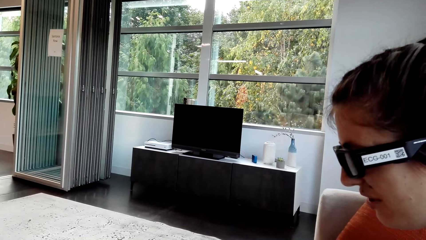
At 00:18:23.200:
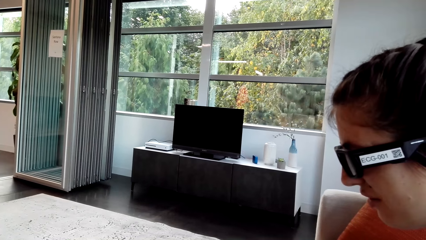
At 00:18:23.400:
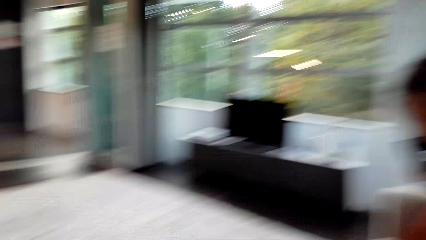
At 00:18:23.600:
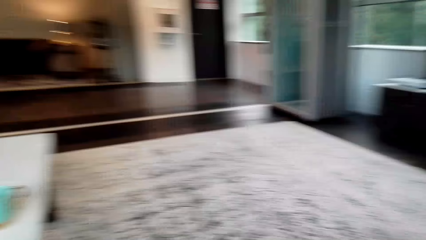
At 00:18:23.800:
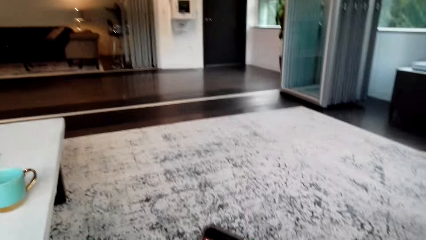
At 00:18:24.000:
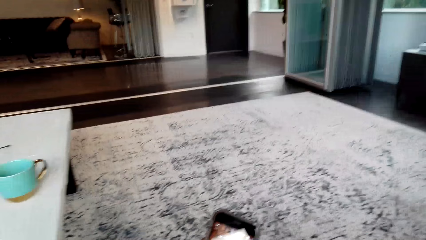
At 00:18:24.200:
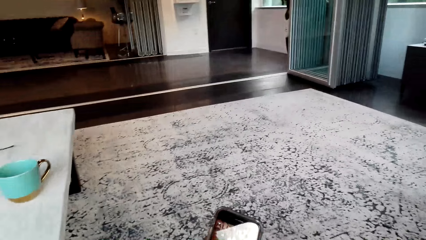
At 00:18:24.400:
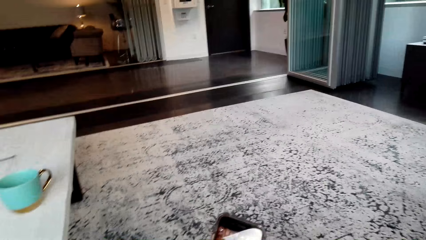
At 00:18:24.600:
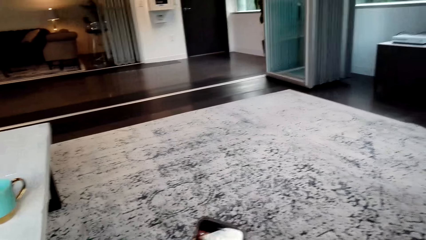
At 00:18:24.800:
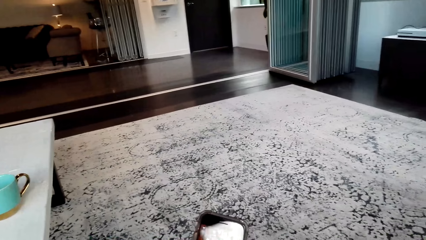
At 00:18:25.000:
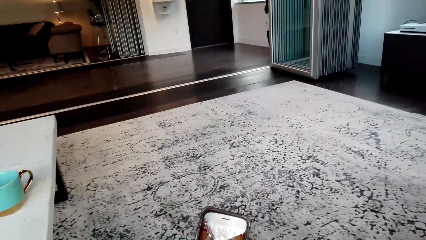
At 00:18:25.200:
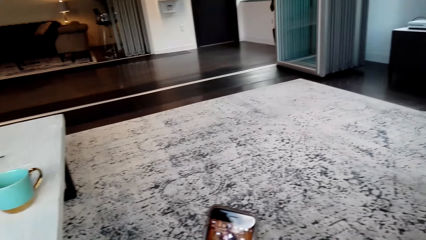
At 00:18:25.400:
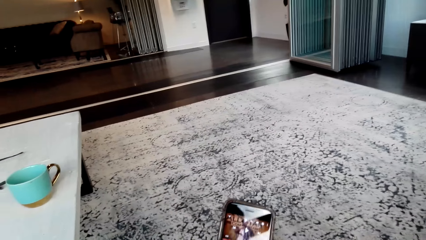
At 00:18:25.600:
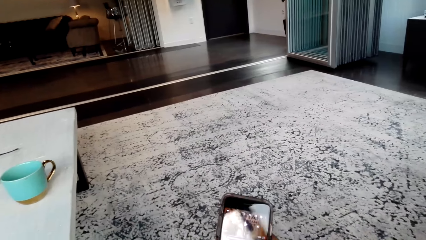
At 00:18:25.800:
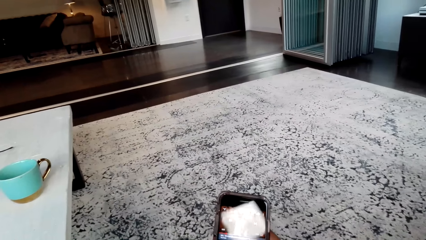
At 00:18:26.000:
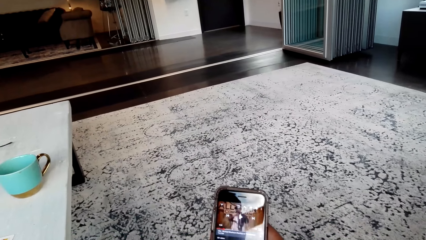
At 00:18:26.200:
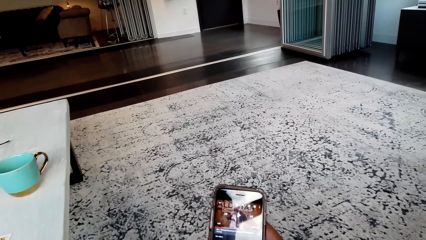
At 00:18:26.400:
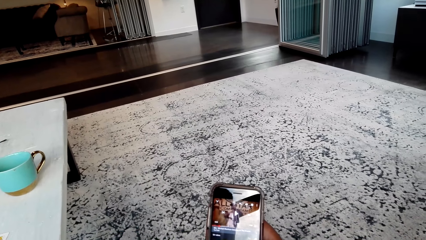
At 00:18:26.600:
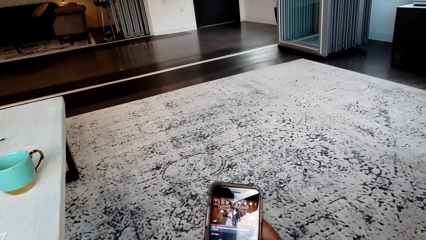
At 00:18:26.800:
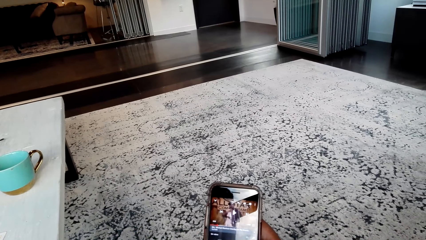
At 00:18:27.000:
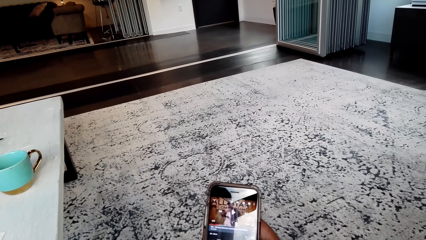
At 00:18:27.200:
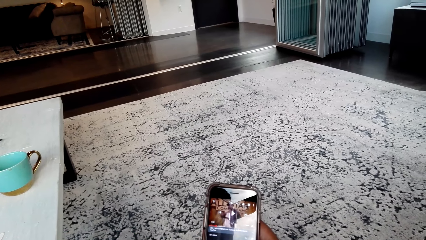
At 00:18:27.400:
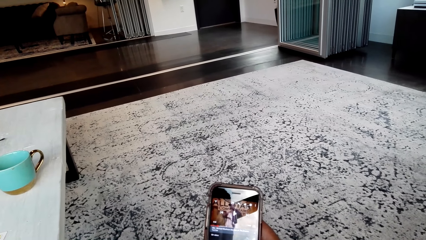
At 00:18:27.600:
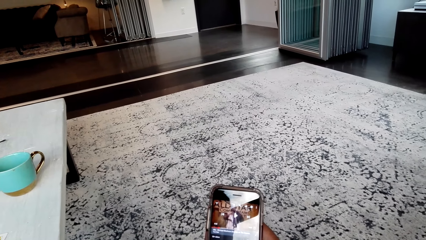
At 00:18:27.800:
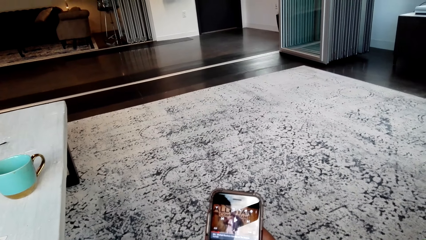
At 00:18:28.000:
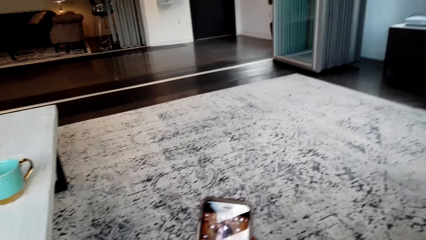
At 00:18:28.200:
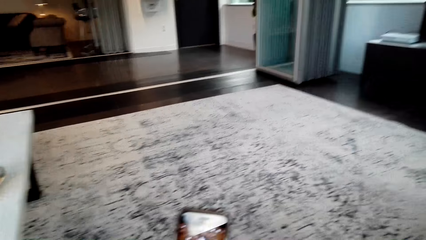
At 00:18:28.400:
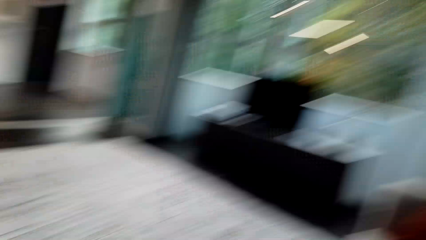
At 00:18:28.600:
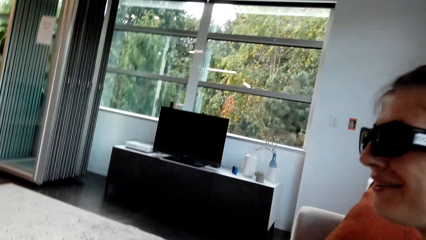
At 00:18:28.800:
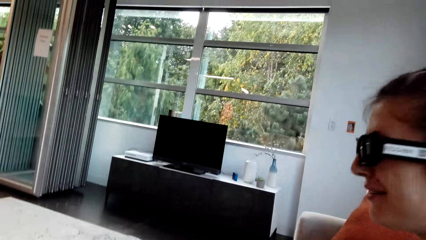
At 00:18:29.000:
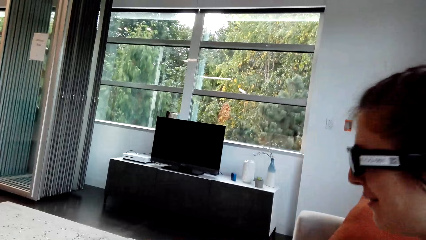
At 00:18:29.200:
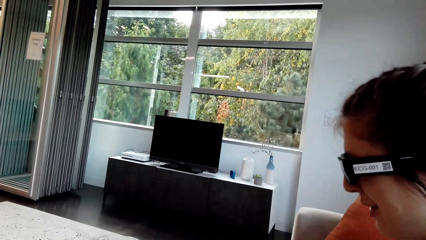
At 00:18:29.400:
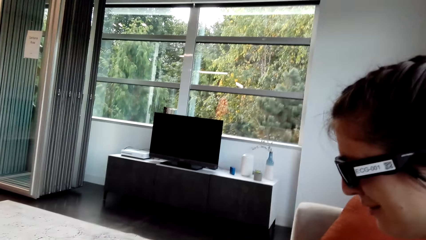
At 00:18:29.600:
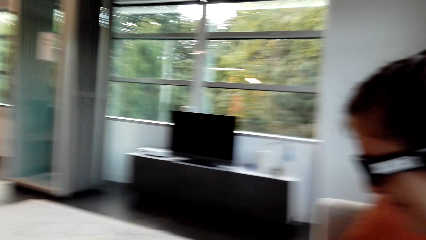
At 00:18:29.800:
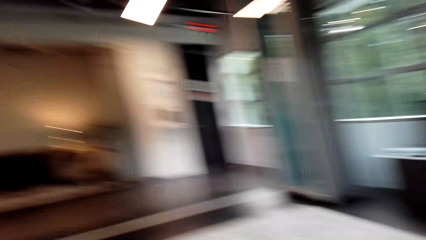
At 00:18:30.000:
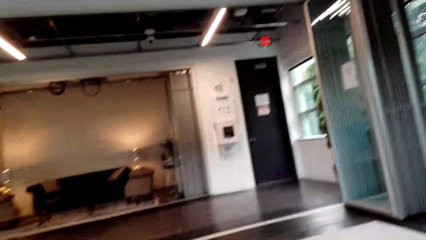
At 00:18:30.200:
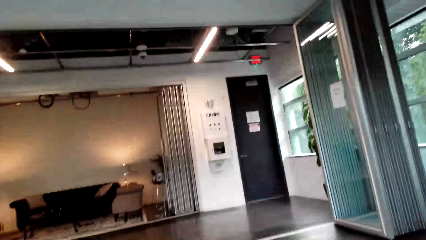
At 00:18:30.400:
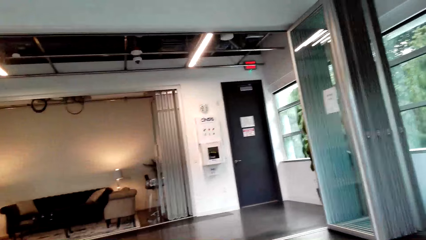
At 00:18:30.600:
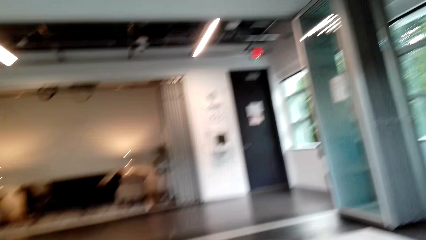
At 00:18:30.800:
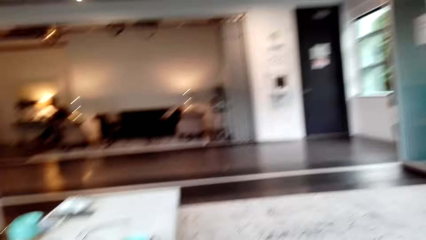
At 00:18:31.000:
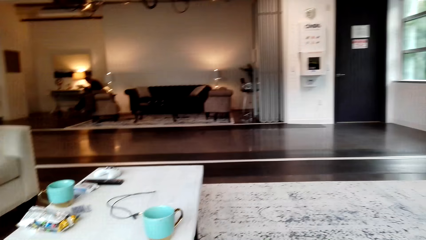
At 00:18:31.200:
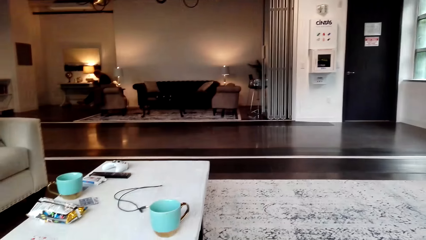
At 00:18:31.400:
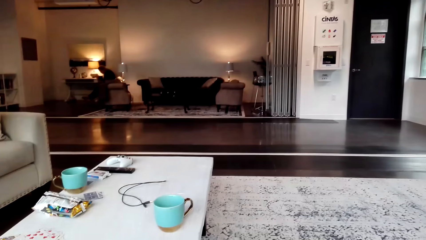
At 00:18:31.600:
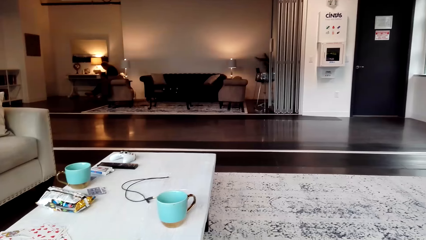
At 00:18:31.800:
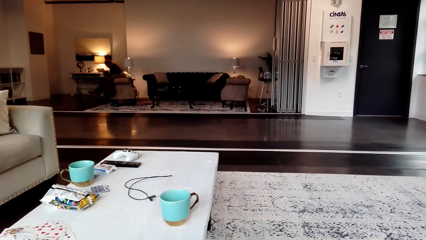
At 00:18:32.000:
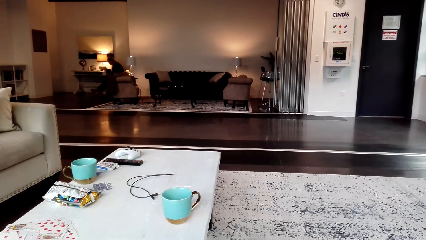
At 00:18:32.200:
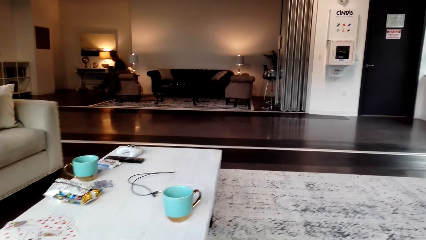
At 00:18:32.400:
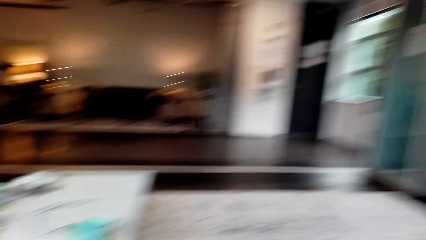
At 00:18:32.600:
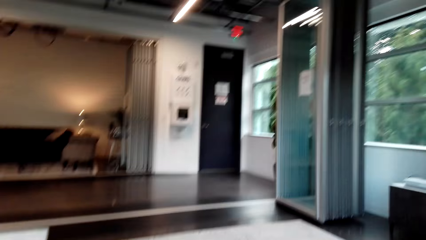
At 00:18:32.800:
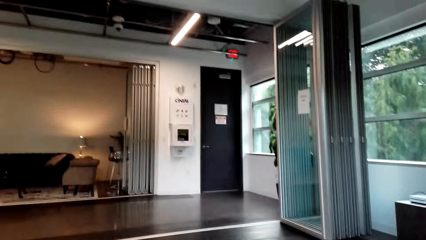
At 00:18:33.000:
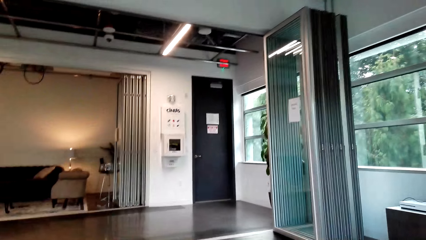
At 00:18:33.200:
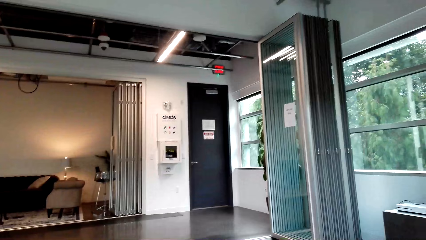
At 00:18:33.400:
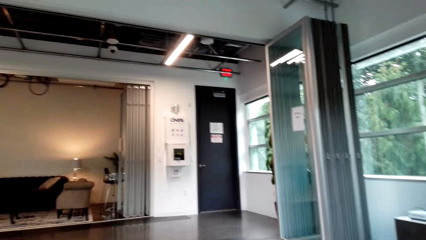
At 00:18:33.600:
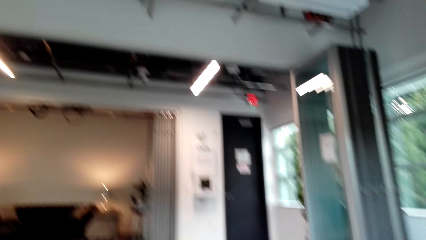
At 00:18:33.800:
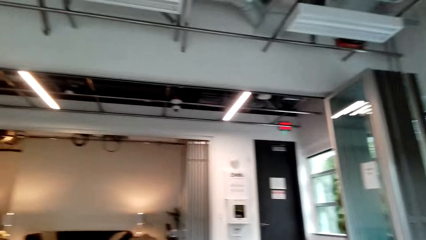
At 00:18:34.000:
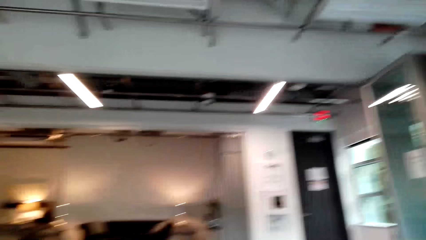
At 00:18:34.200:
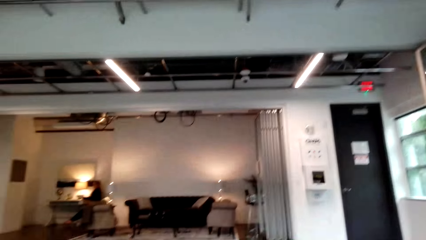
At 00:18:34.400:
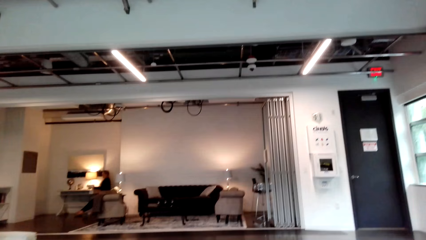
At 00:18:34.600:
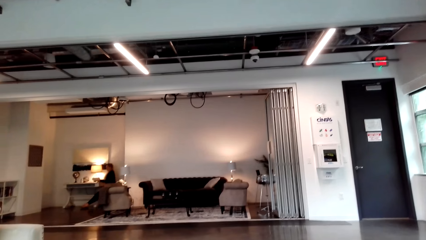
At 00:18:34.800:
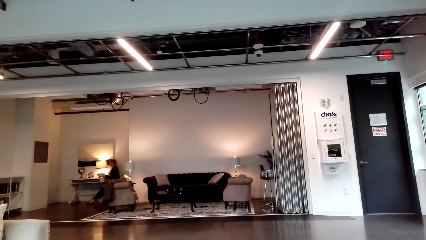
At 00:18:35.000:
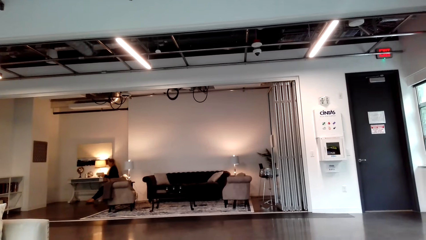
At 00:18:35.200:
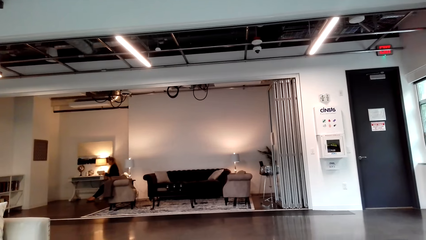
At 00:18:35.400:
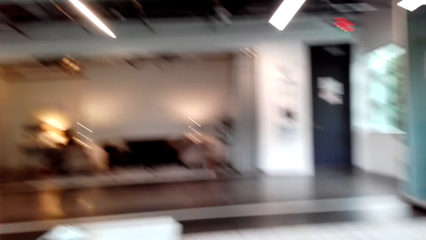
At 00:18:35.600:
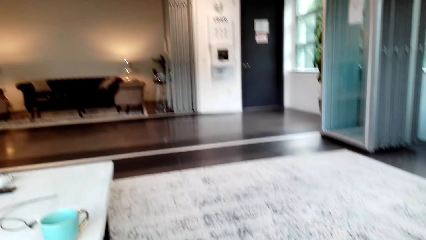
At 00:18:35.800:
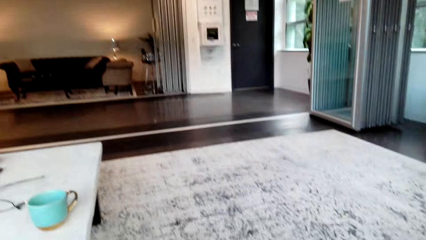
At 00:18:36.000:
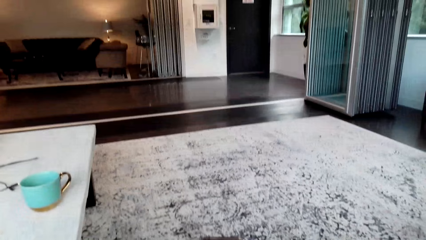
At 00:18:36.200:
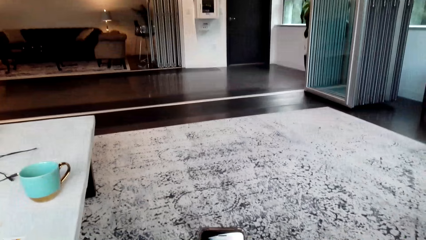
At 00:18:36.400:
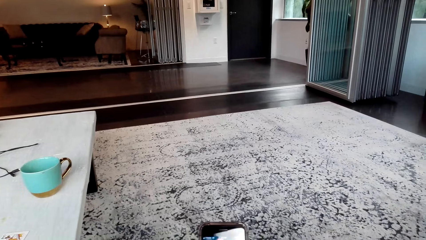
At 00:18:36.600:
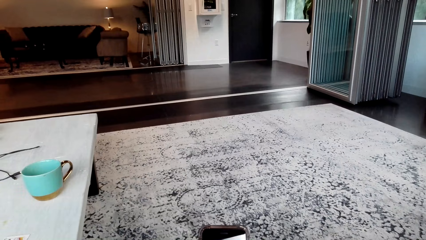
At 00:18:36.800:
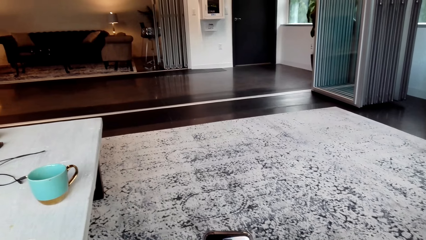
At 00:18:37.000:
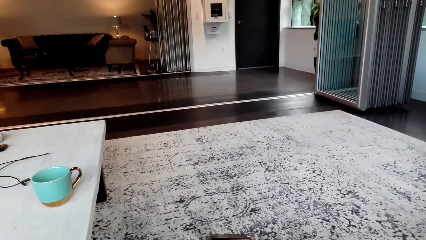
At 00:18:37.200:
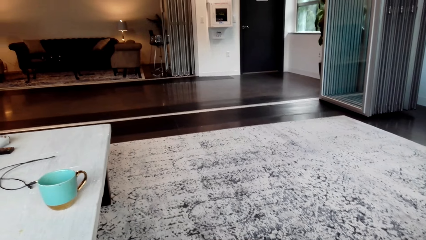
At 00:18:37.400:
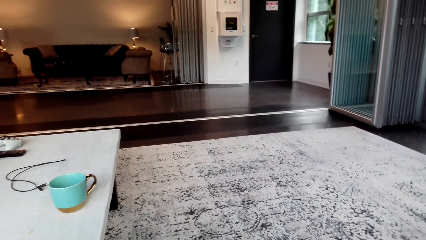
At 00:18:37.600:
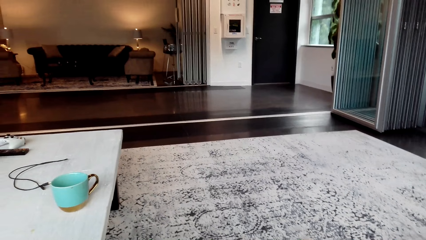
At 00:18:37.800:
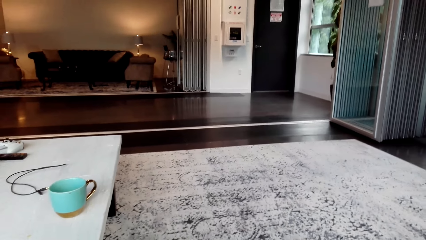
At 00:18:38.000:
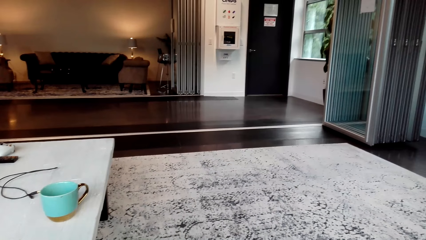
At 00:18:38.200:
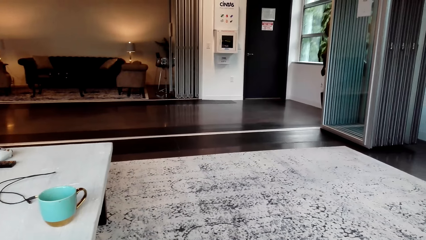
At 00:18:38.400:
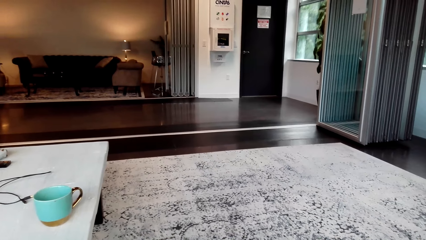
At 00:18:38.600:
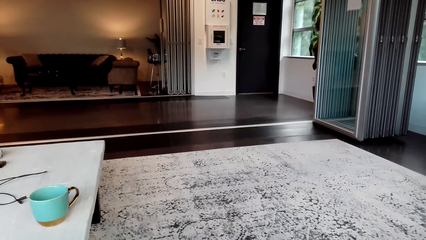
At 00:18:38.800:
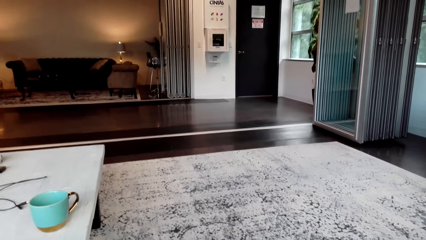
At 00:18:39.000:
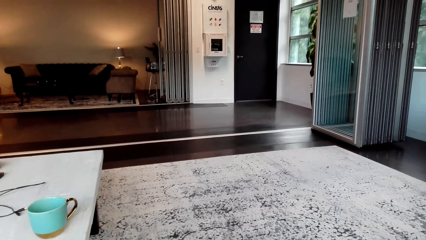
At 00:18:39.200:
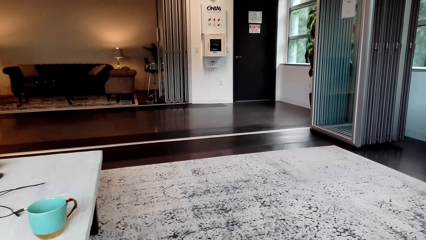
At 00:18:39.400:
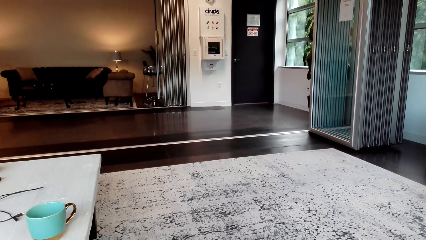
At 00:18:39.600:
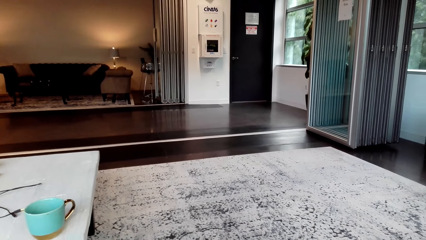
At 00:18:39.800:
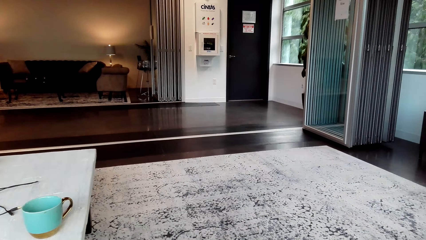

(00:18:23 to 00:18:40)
The camera wearer holds the phone. They use the phone. They converse with the woman. The woman moves her head. The camera wearer uses the phone.
